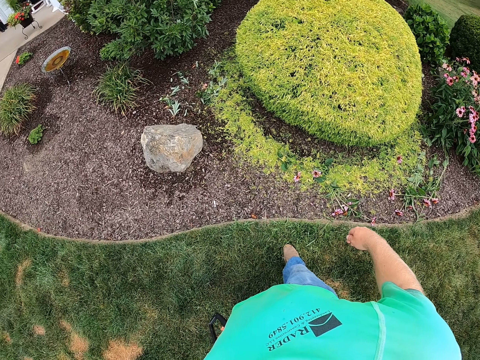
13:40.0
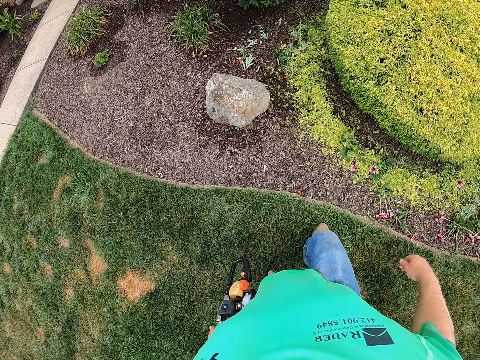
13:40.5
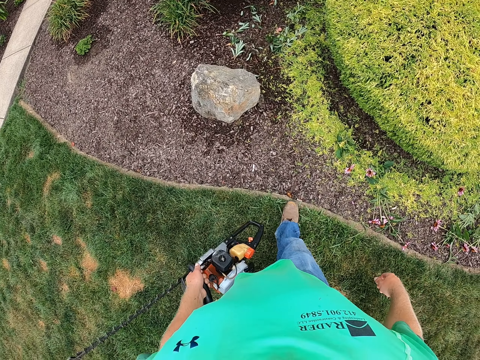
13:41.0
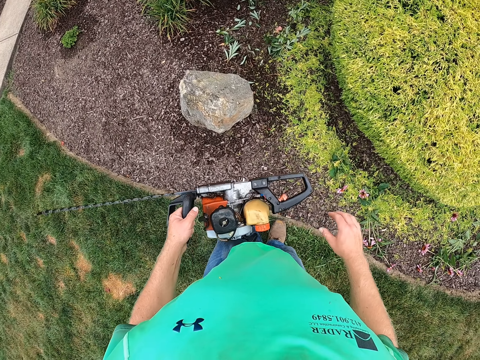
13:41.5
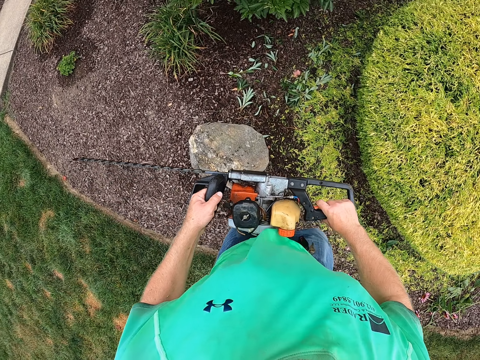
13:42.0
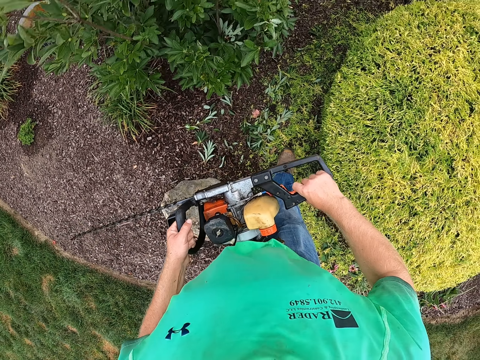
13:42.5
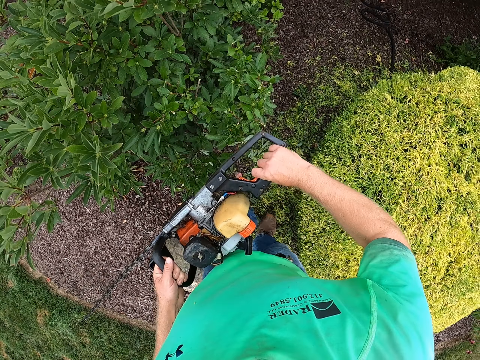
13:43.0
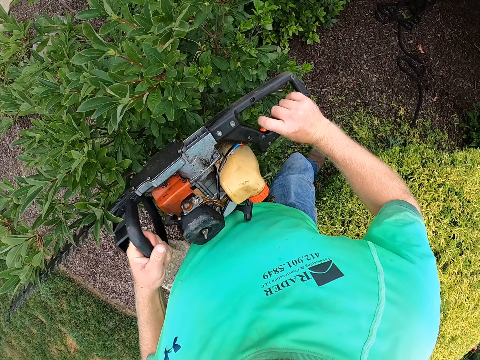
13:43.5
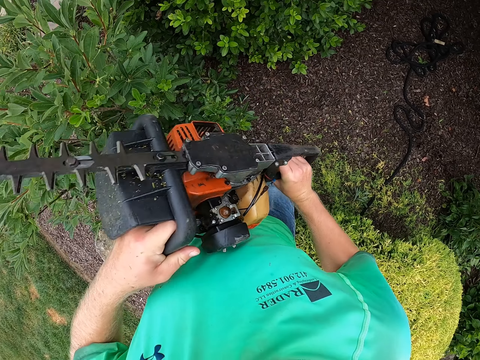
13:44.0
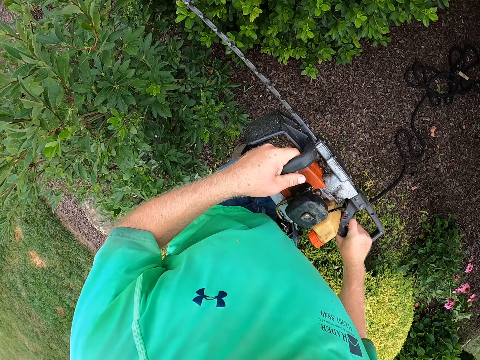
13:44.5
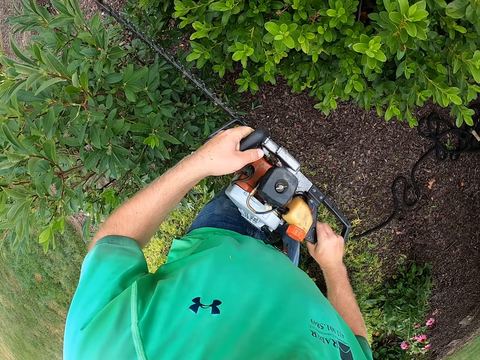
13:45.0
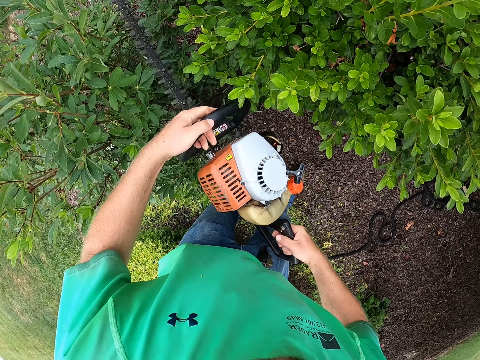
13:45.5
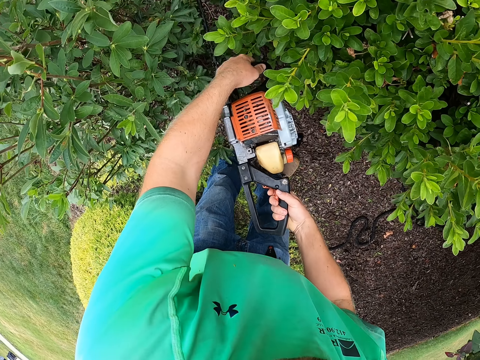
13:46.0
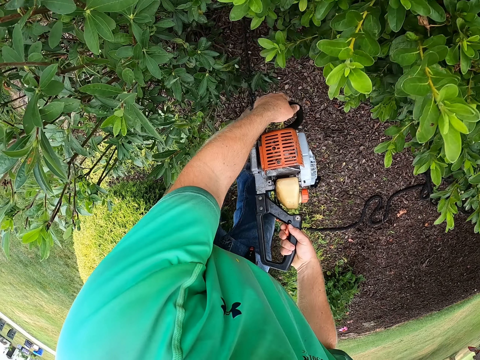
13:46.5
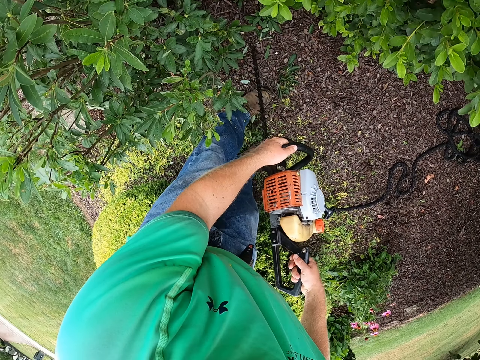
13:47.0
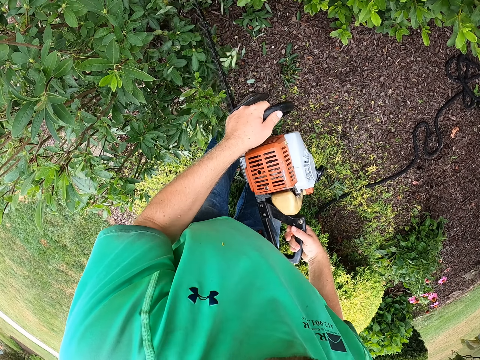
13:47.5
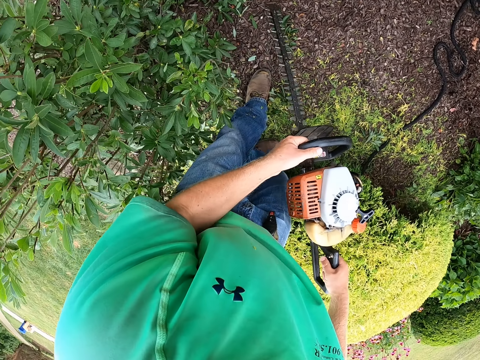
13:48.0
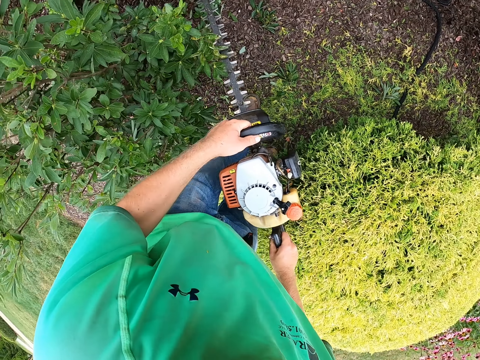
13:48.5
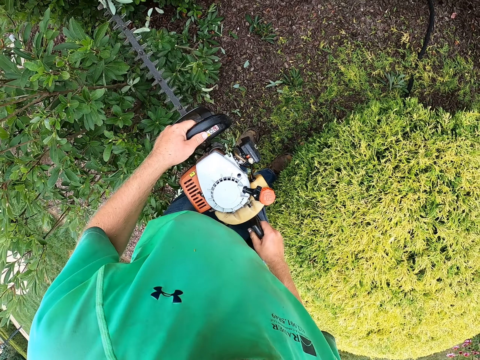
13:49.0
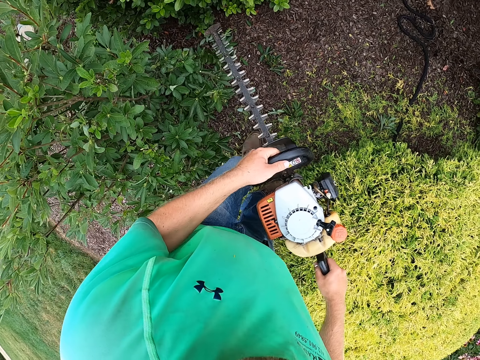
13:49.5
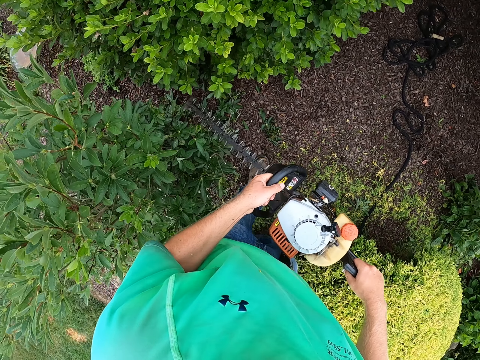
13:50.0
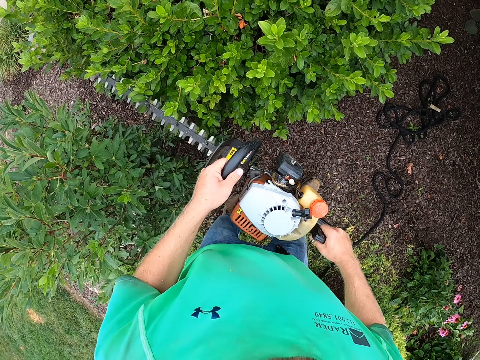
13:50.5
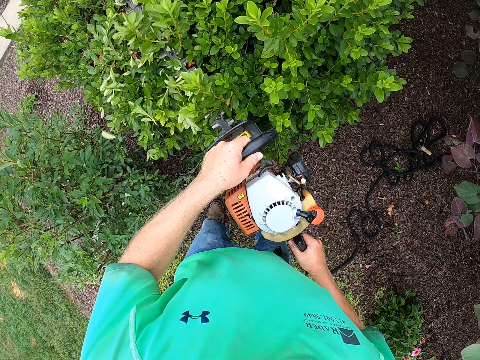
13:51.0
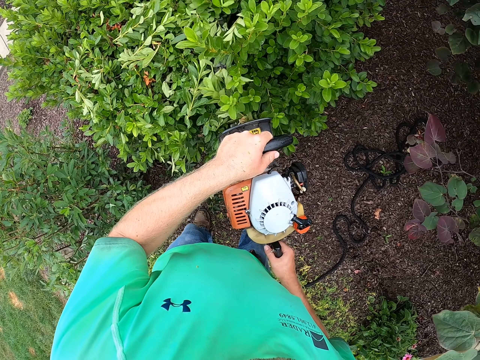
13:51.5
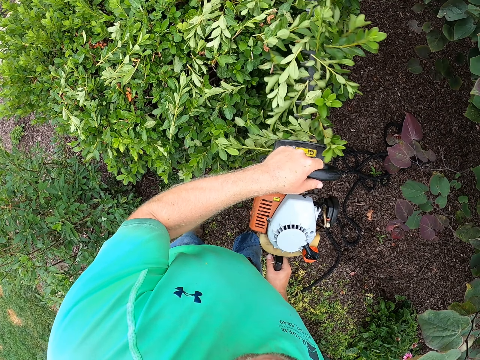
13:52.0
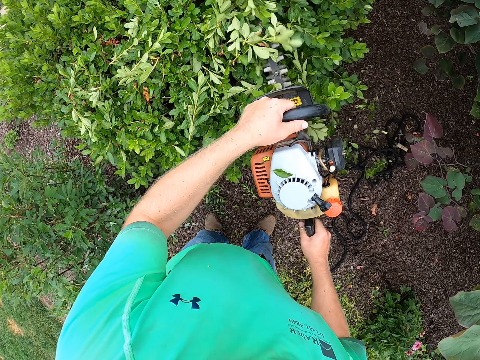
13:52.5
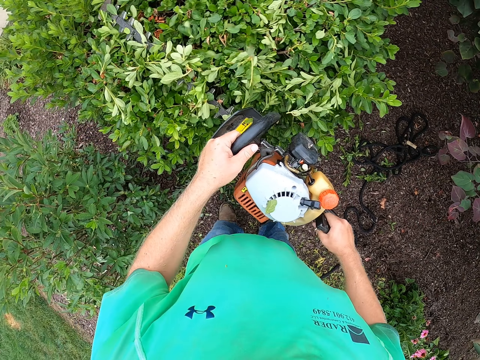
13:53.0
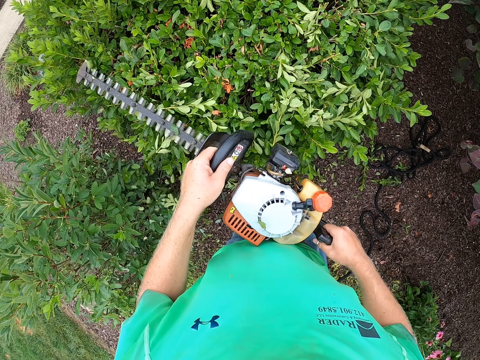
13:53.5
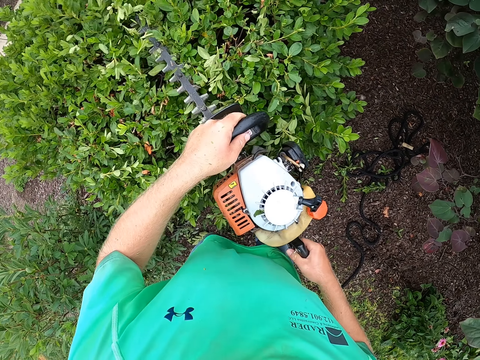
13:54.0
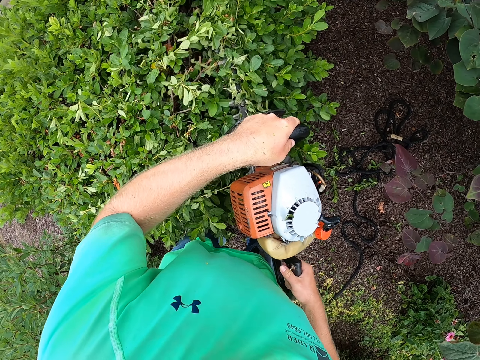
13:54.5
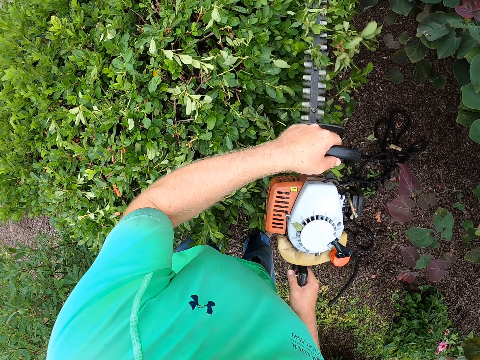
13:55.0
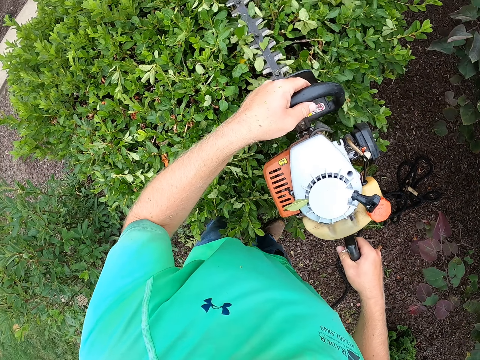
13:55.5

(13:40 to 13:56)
The camera wearer holds the hedge trimmer with his right hand. He trims the branches with a power saw. He levels a tree with the electric saw in both hands.

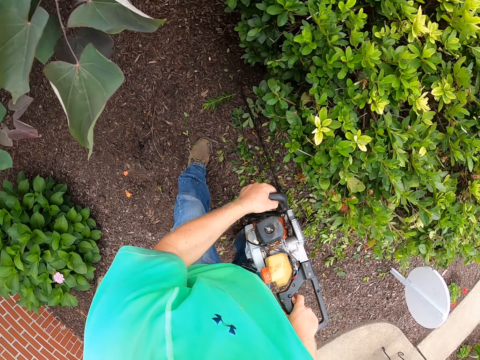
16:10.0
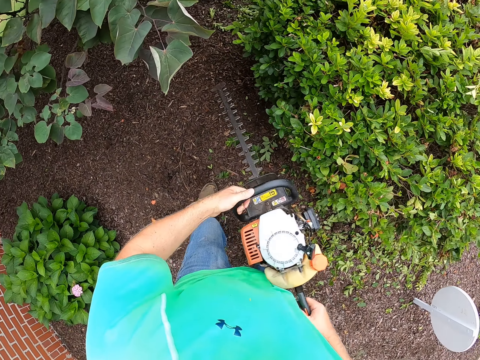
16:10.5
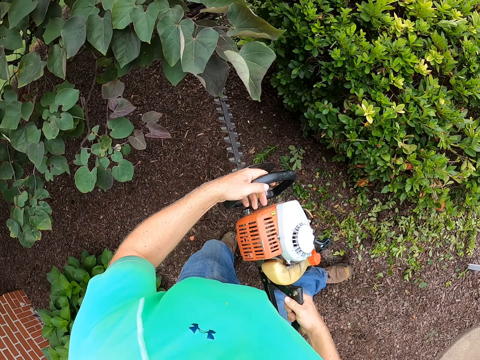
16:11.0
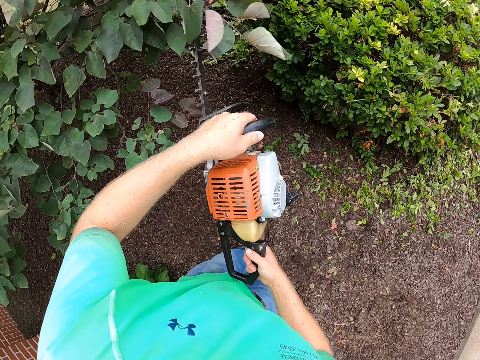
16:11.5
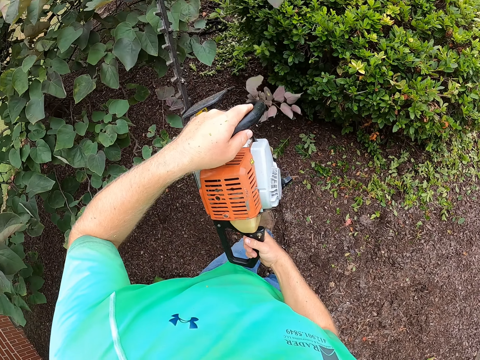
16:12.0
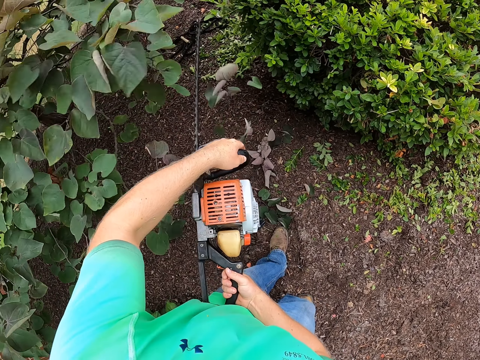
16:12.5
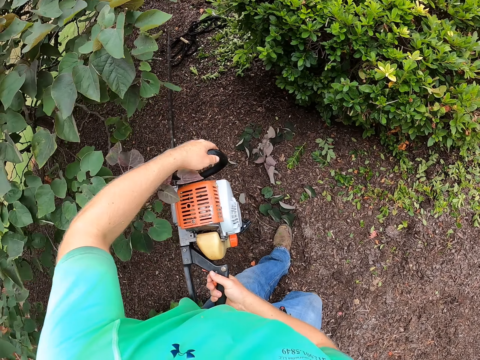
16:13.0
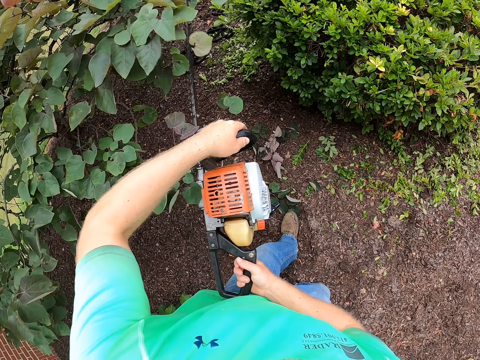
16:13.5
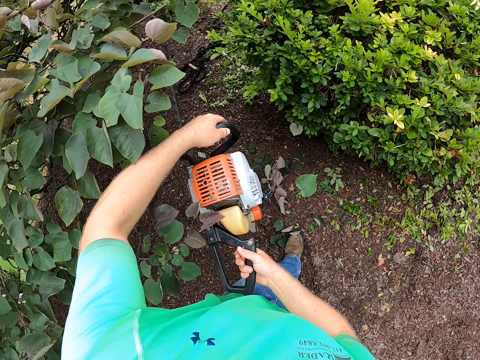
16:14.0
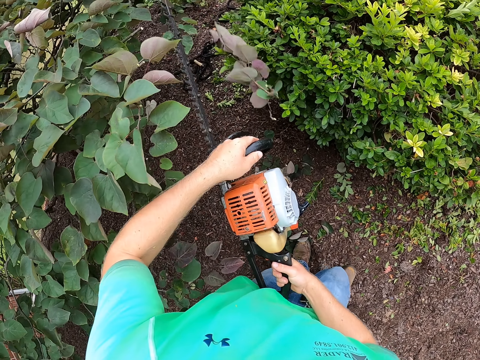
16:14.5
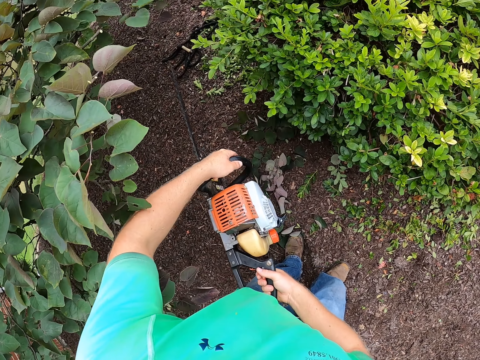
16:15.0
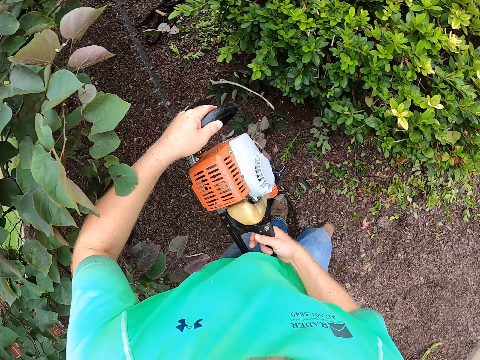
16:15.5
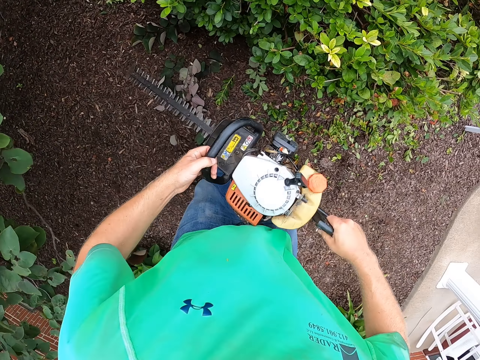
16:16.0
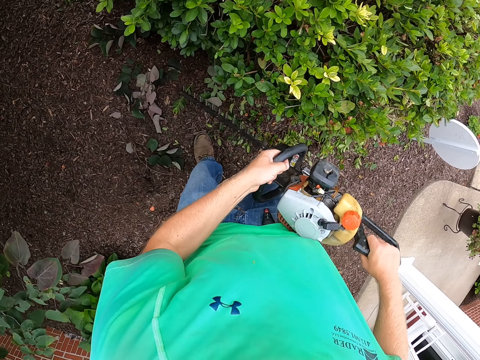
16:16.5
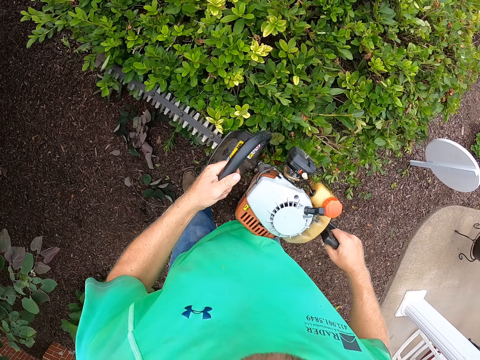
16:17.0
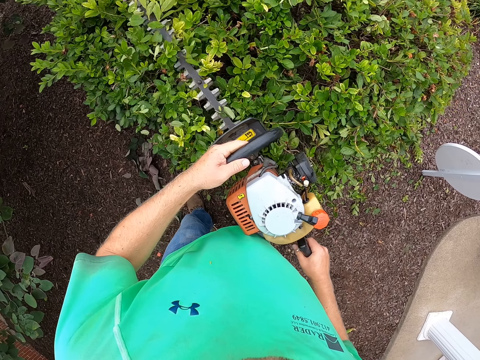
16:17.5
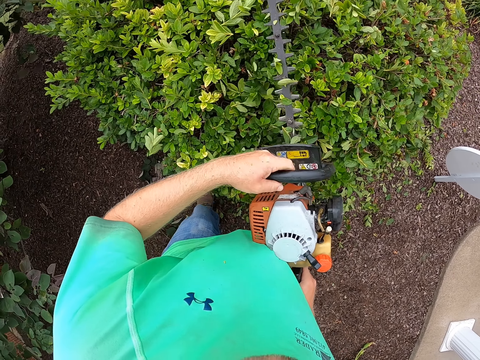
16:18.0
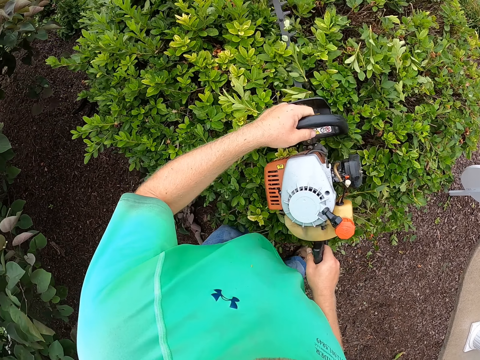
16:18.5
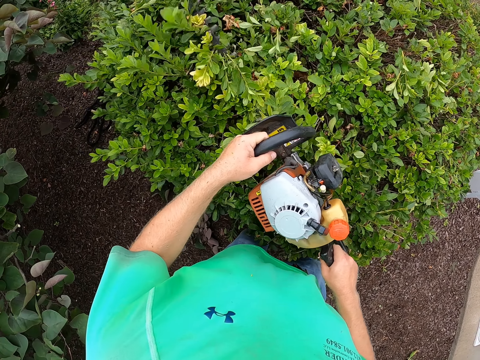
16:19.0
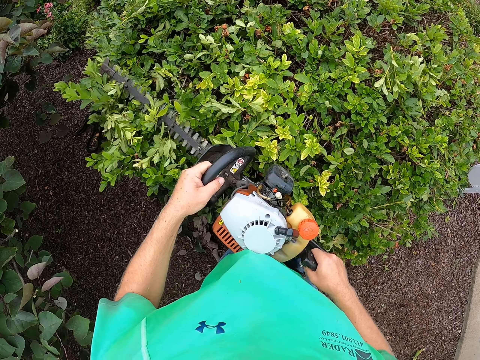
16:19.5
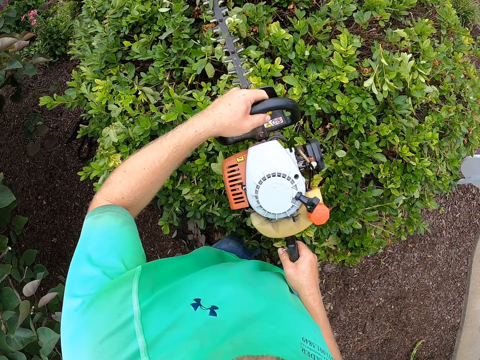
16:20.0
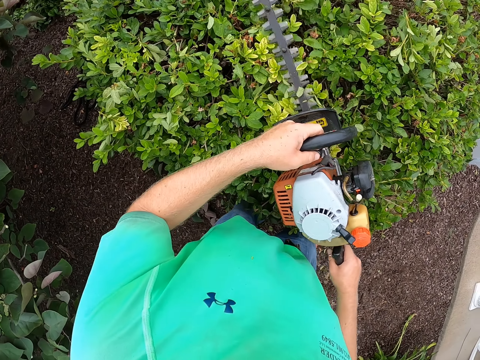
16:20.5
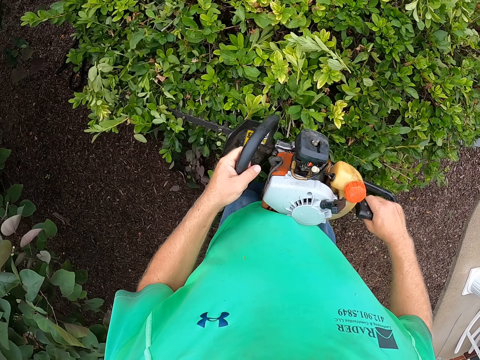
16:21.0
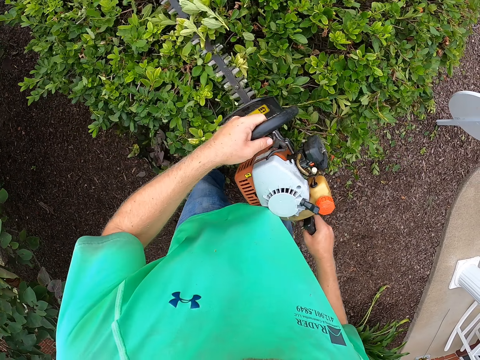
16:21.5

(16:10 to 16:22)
The camera wearer levels a tree with the electric saw in both hands. They level the tree with the electric saw in both hands.
